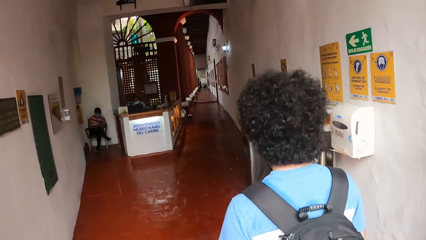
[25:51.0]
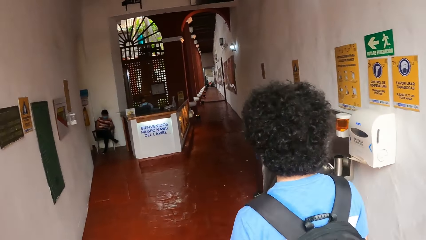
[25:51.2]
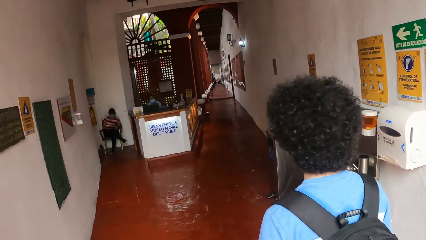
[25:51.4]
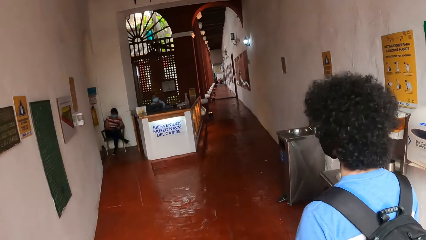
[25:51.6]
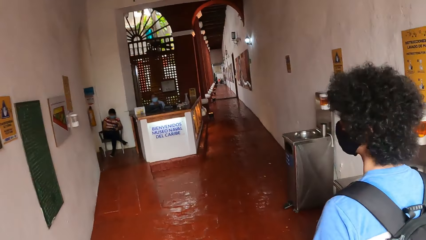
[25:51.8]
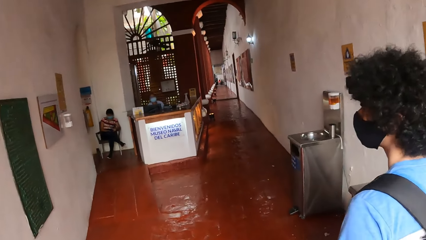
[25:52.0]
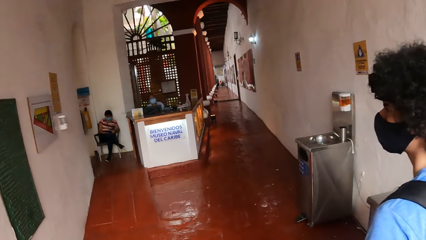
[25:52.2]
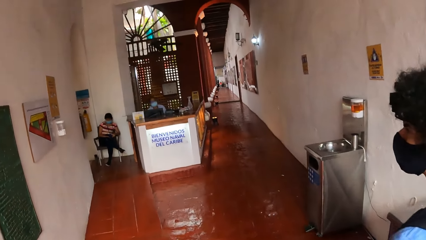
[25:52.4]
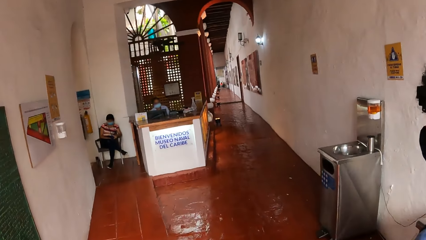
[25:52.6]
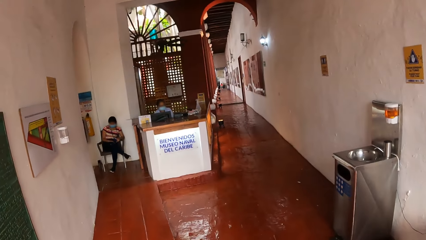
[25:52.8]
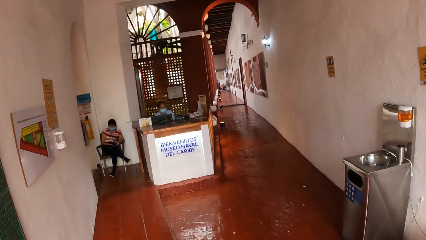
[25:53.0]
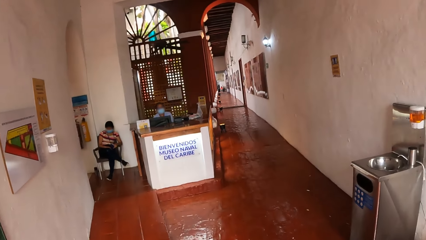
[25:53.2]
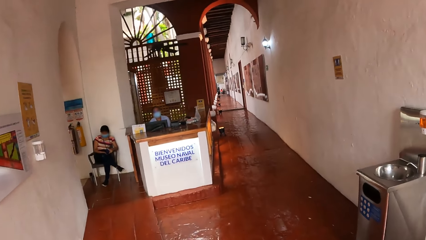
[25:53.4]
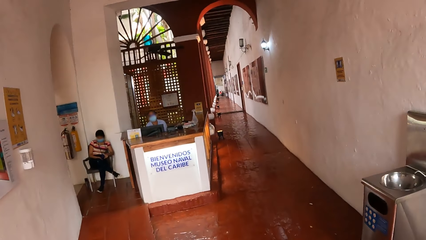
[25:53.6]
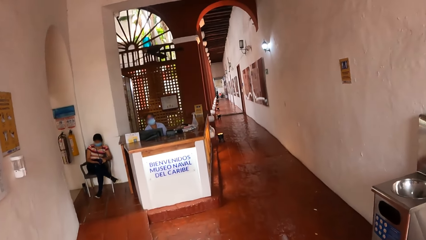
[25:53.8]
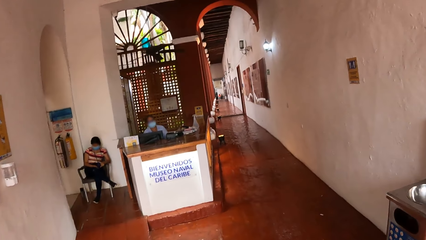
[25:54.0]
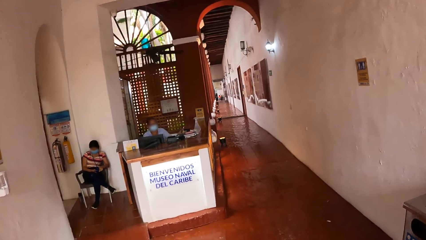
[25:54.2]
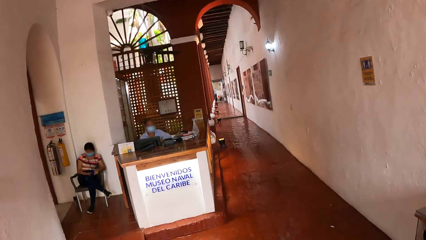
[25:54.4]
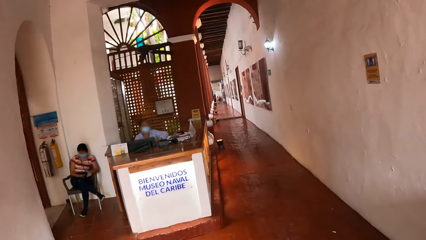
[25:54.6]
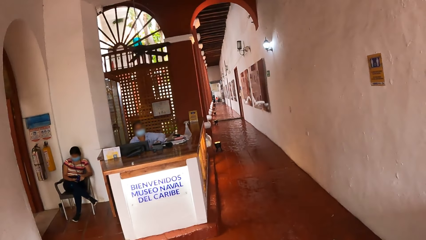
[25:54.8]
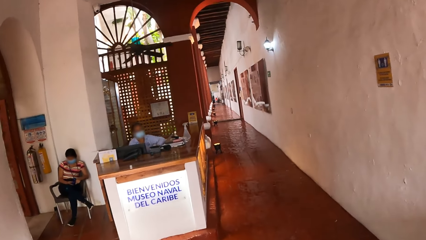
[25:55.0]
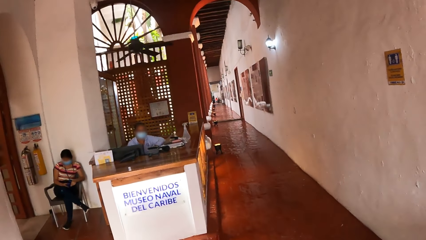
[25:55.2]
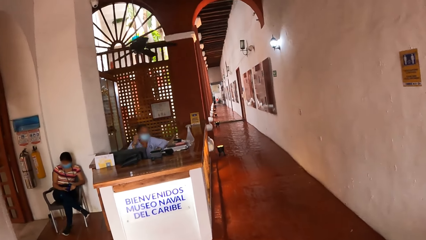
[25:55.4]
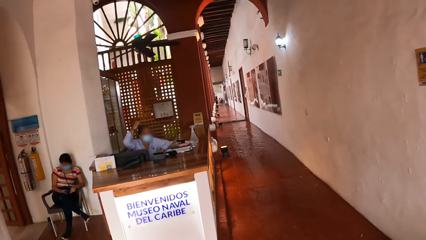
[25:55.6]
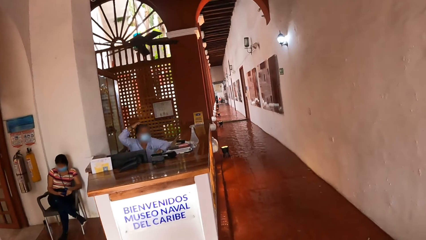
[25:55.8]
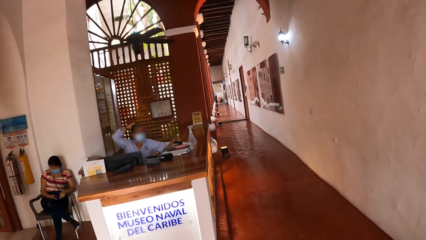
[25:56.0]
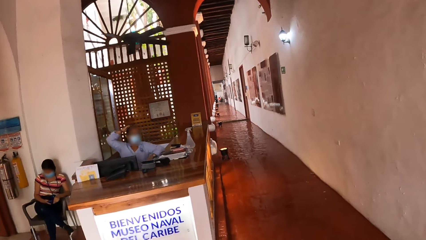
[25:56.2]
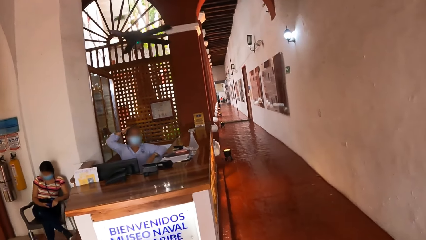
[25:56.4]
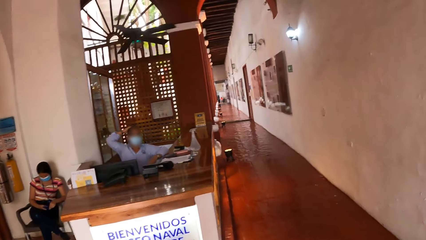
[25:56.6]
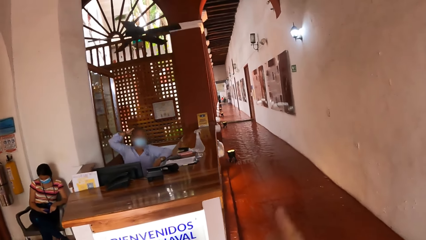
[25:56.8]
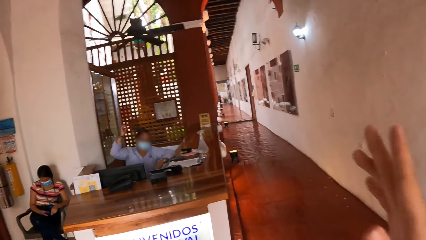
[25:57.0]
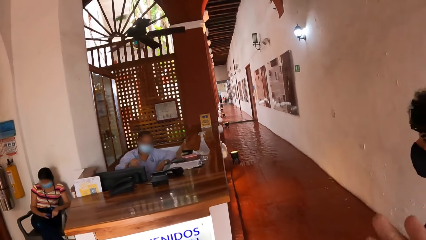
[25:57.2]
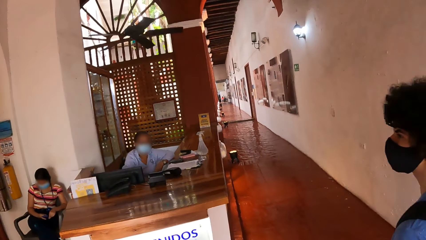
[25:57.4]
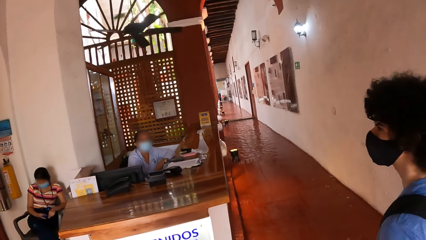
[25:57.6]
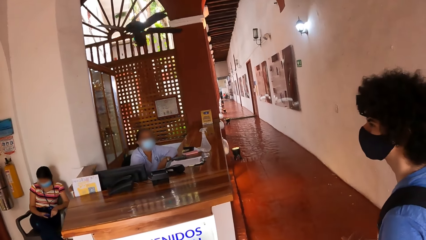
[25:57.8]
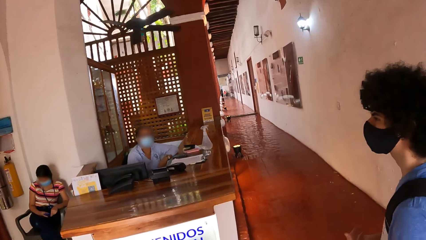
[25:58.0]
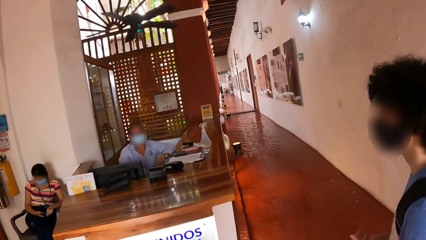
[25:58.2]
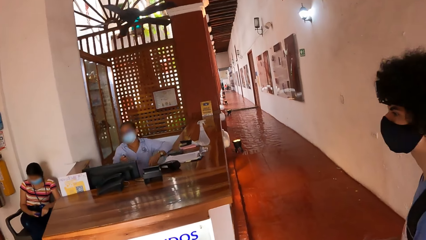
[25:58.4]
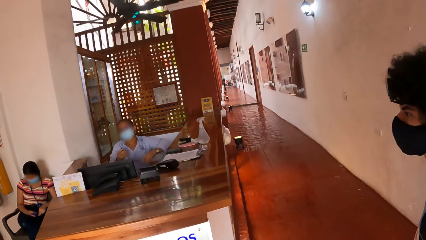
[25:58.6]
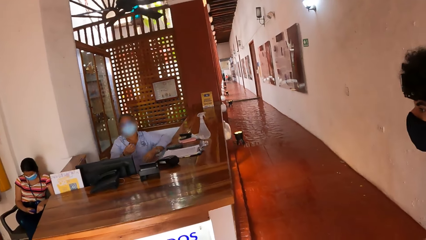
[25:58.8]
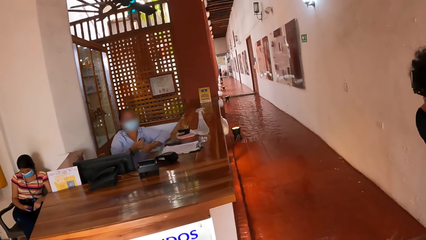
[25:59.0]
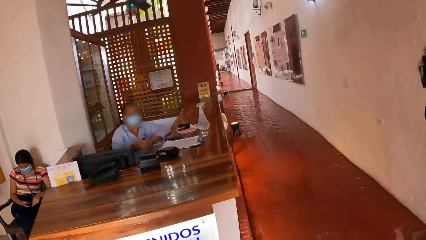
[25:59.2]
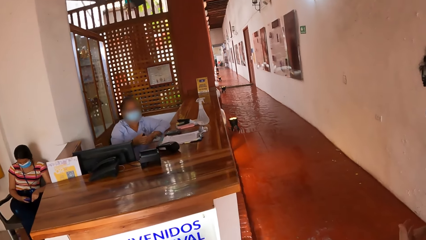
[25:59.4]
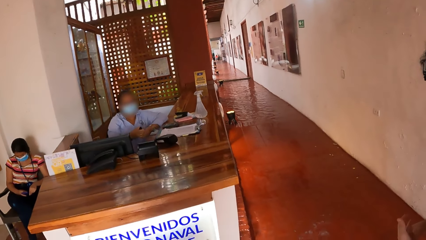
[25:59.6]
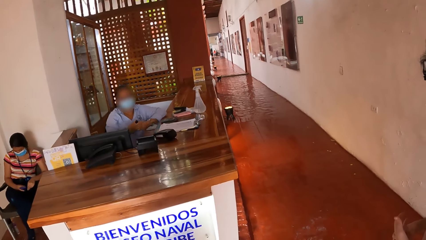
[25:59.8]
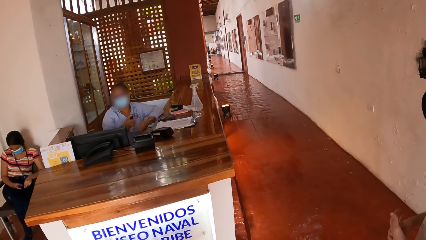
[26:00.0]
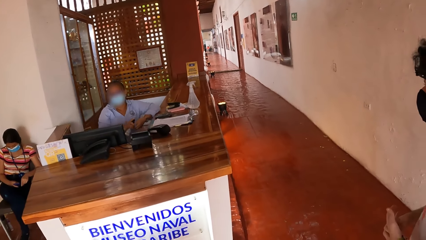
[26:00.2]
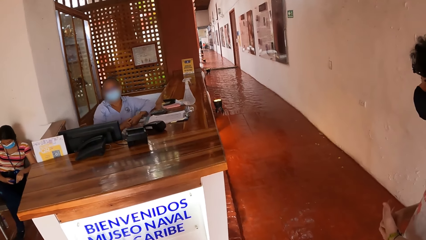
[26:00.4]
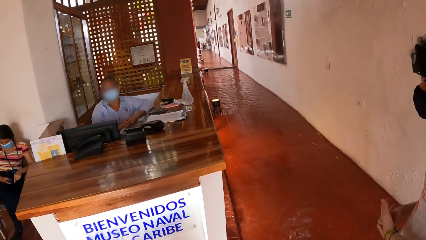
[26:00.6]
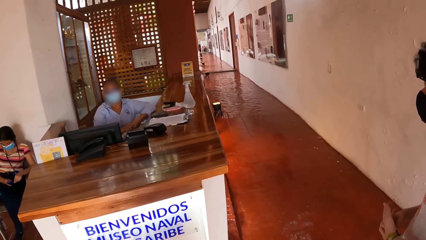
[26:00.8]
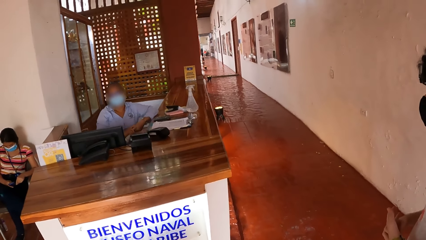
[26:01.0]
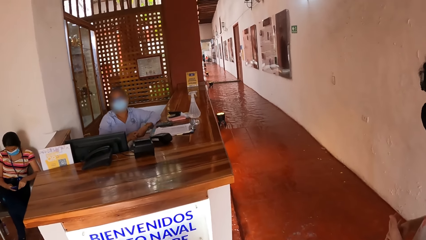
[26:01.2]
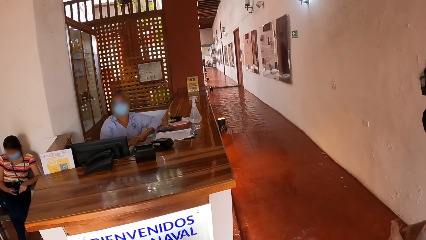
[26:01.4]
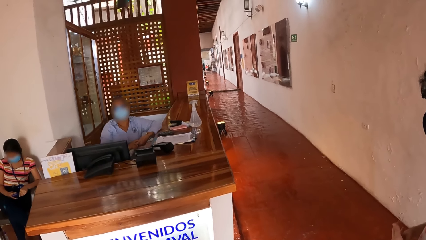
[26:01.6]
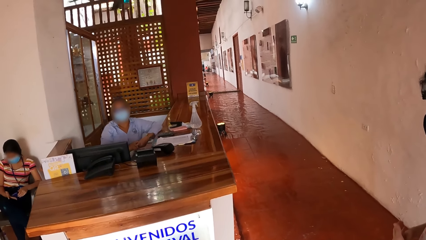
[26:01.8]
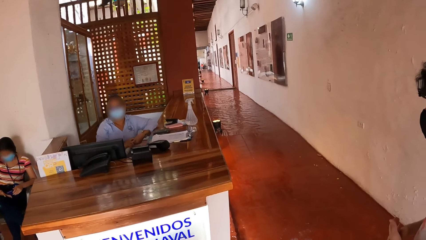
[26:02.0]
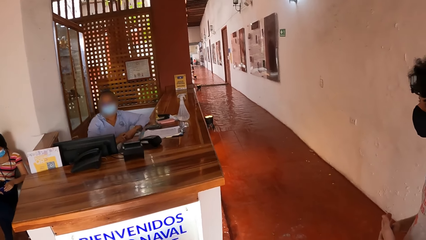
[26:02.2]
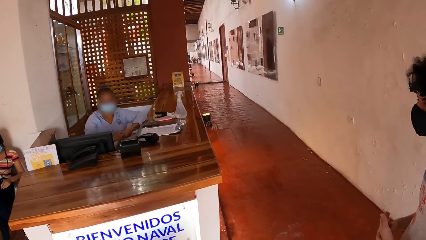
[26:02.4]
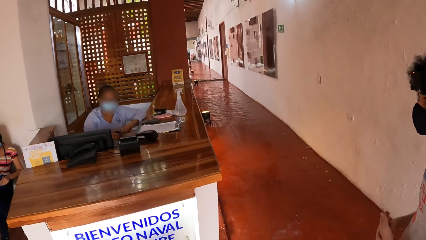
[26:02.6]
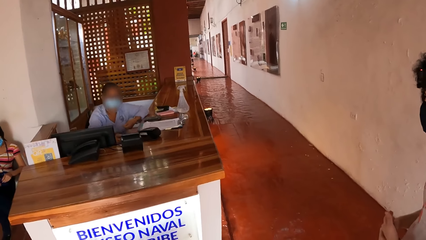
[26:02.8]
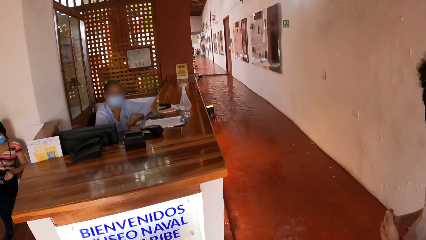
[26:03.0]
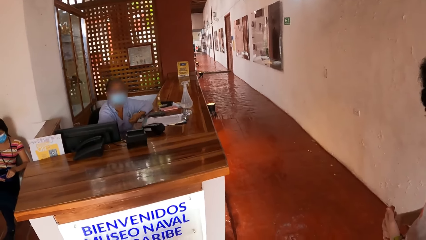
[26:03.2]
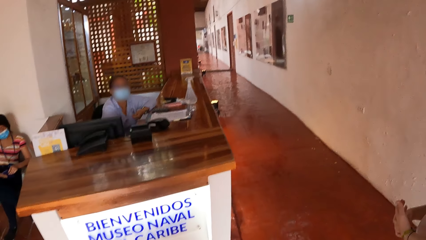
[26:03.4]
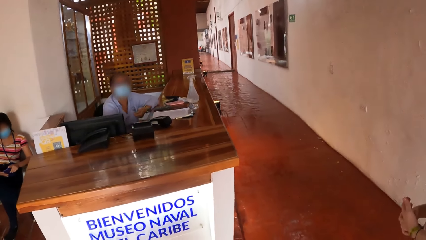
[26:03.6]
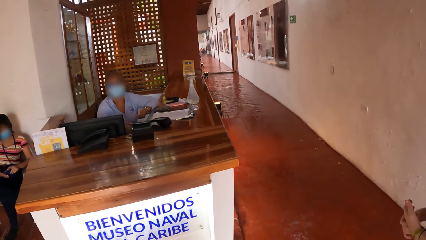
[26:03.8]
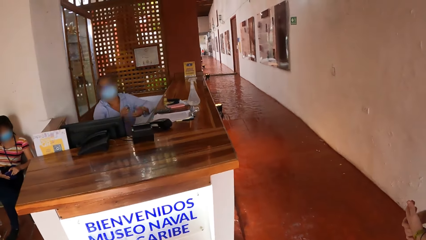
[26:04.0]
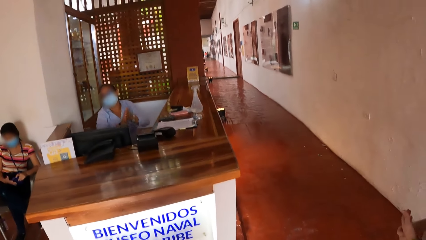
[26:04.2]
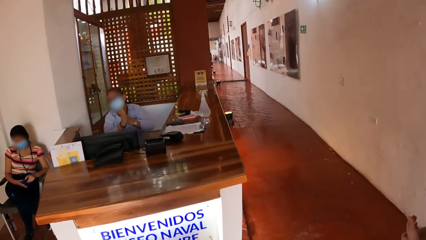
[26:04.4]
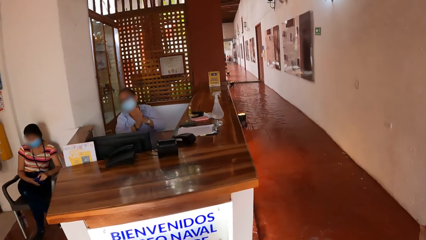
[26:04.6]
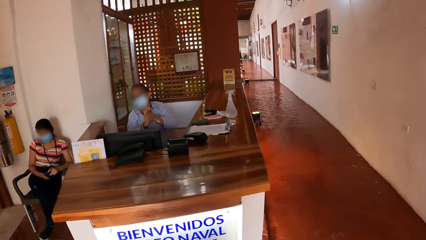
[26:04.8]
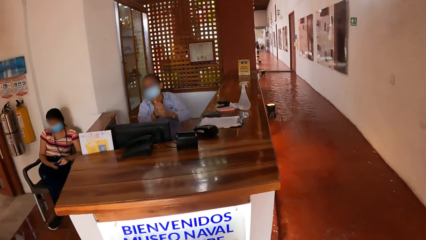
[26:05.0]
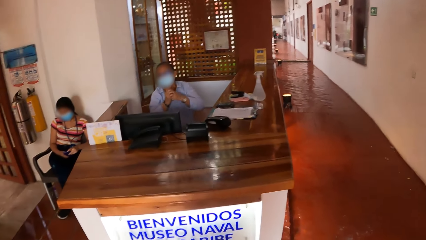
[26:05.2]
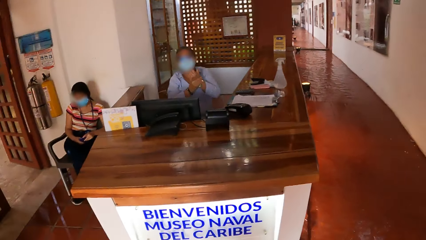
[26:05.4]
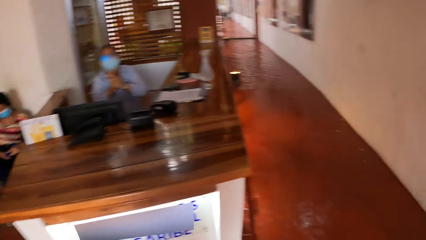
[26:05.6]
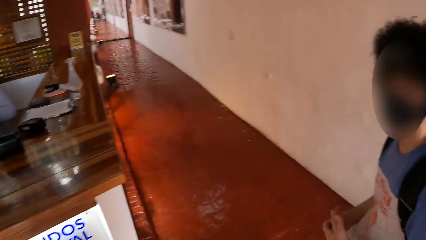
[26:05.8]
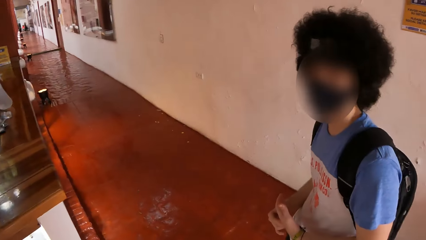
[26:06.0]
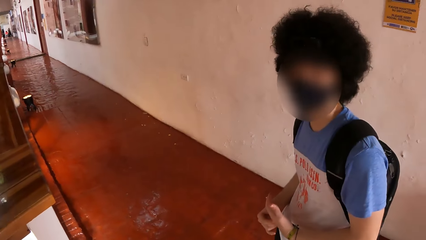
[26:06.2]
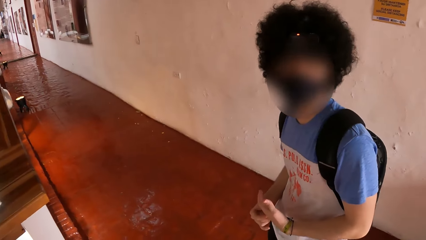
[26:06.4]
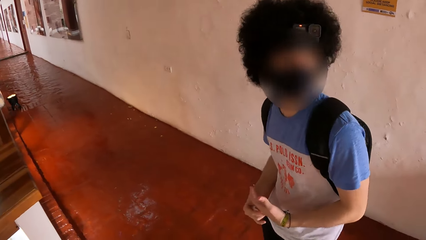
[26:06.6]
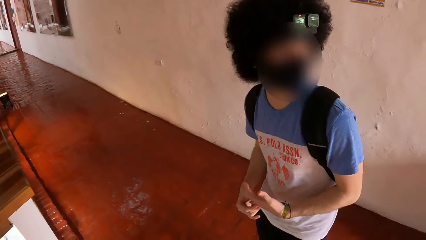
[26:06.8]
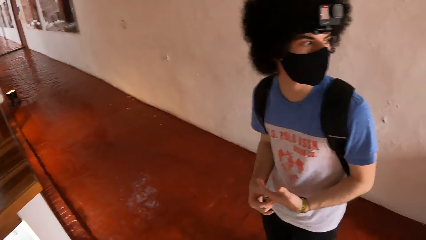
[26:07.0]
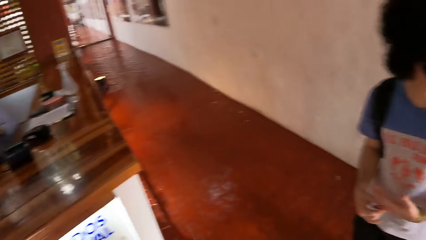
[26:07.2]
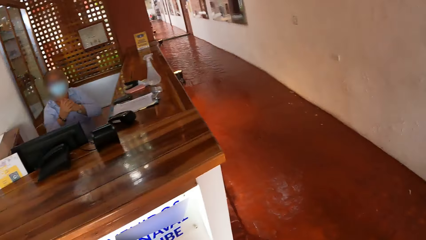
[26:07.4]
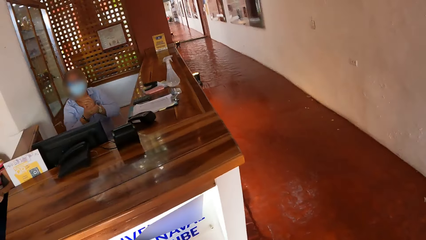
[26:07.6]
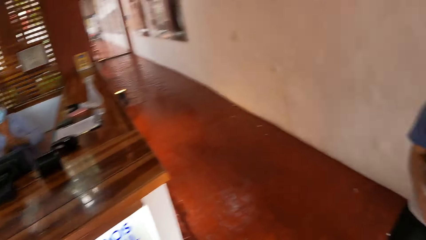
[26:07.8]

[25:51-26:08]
The camera wearer walks in the room. They stand with a man.
